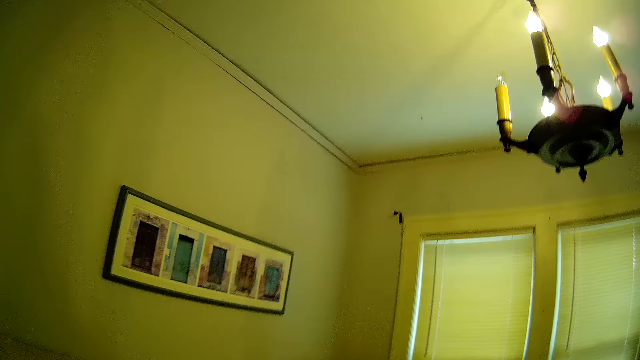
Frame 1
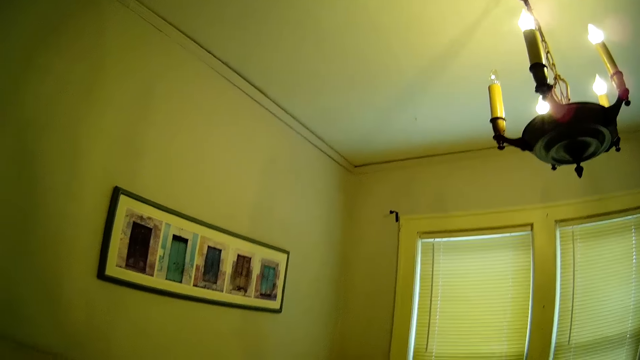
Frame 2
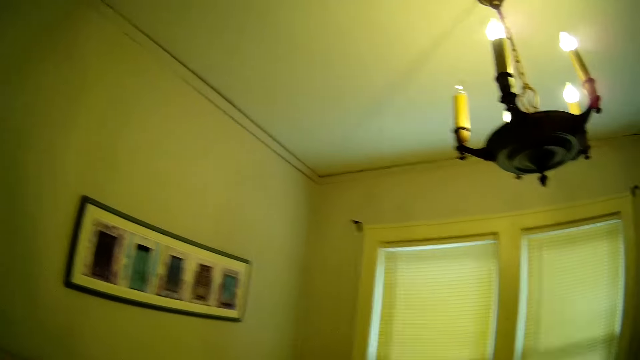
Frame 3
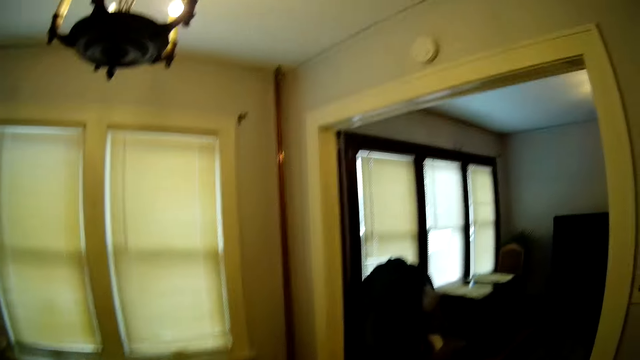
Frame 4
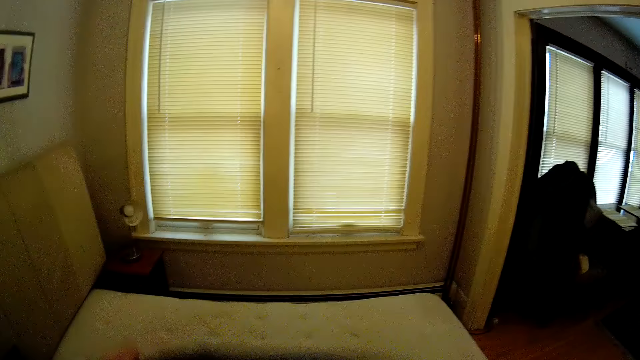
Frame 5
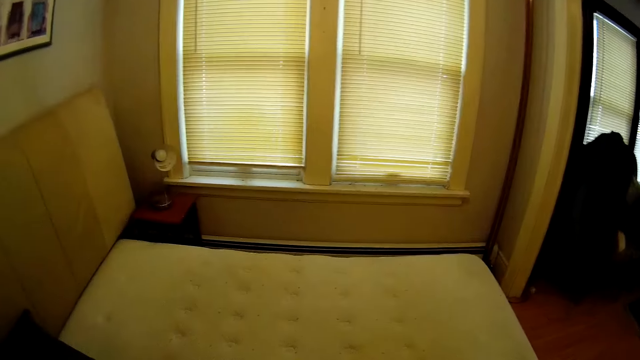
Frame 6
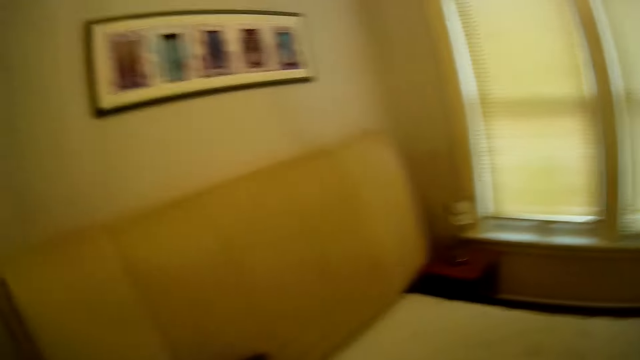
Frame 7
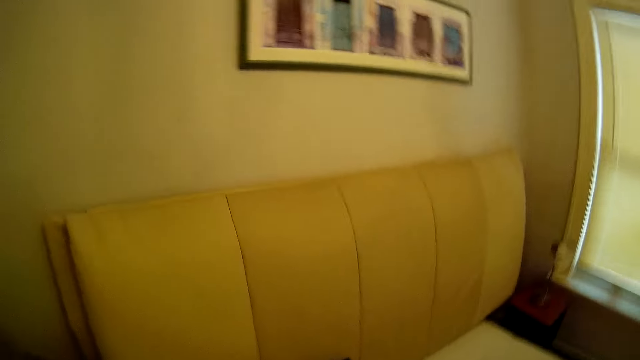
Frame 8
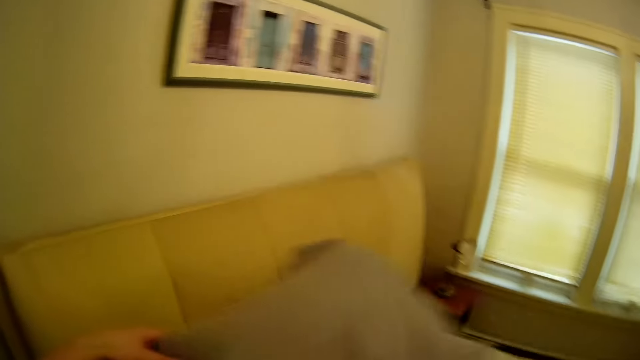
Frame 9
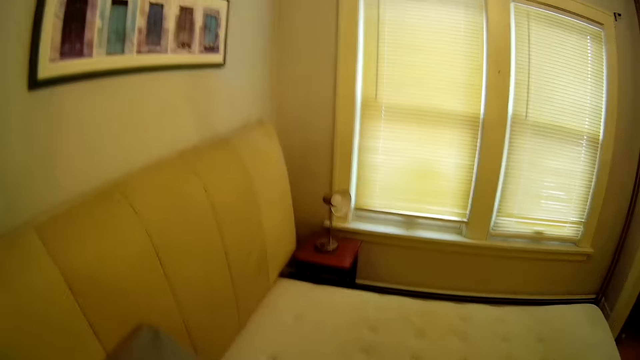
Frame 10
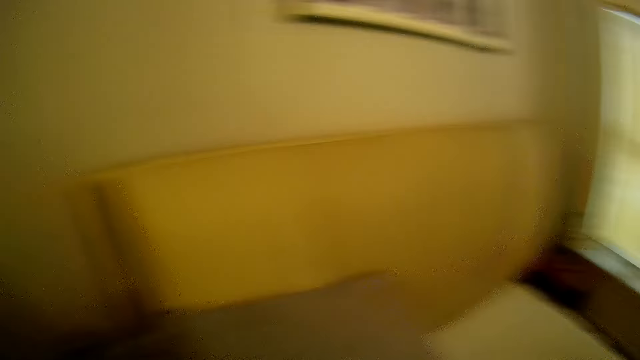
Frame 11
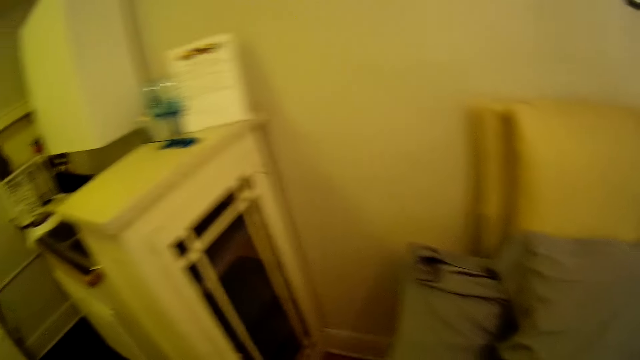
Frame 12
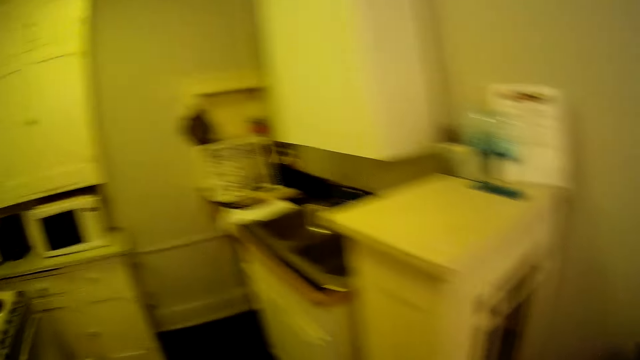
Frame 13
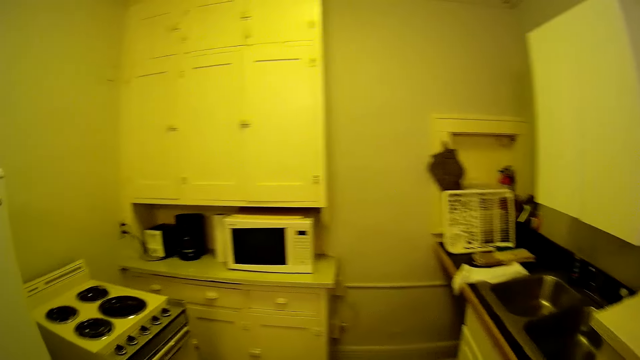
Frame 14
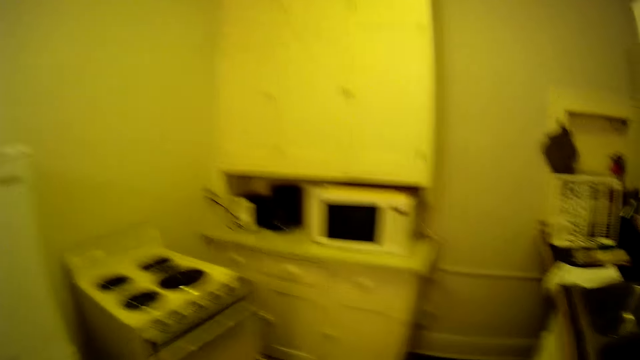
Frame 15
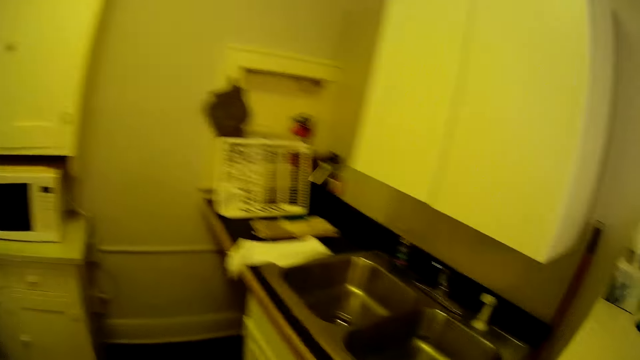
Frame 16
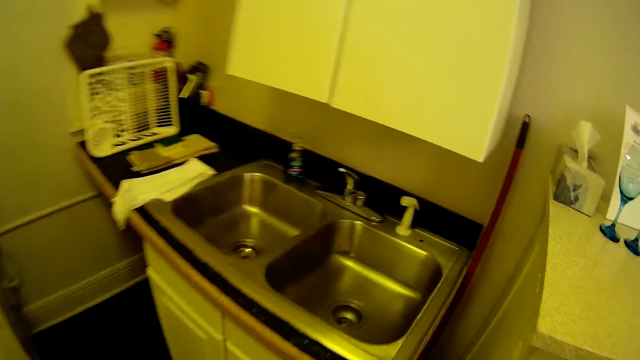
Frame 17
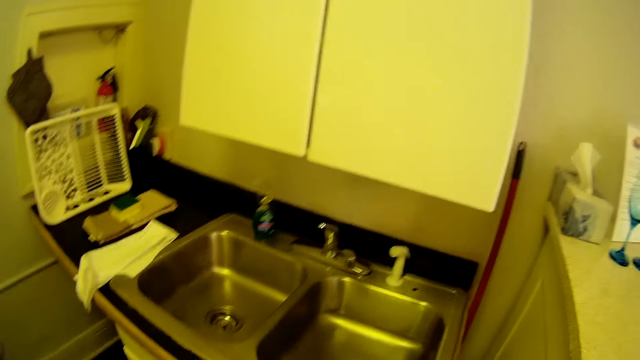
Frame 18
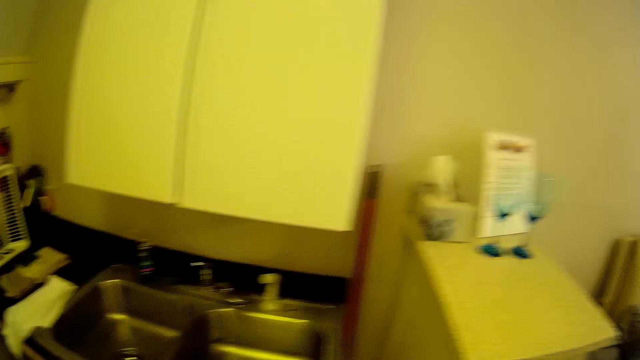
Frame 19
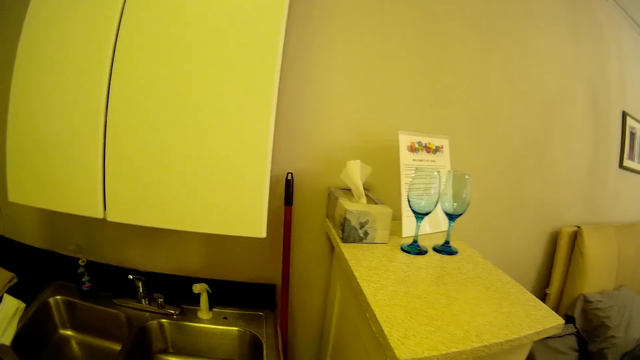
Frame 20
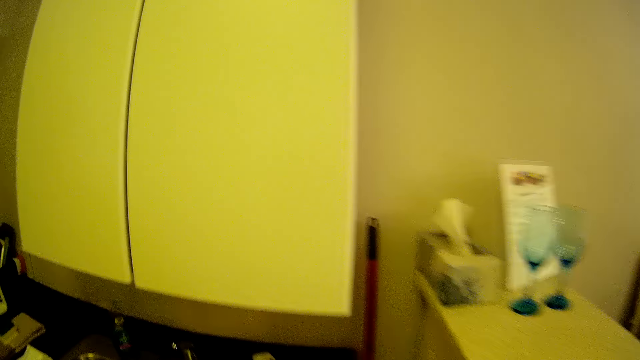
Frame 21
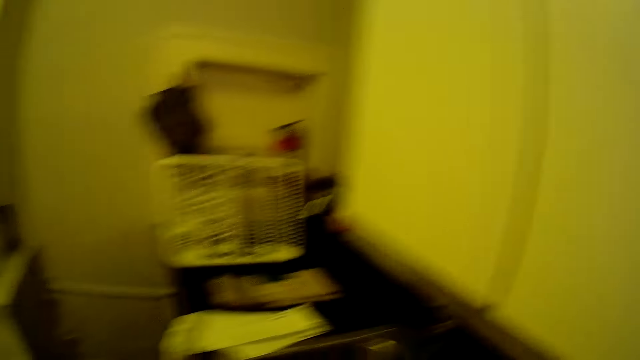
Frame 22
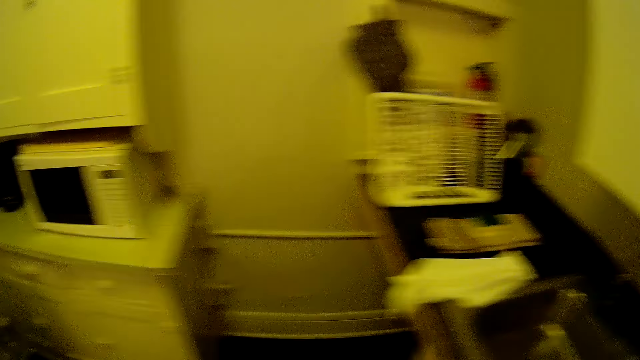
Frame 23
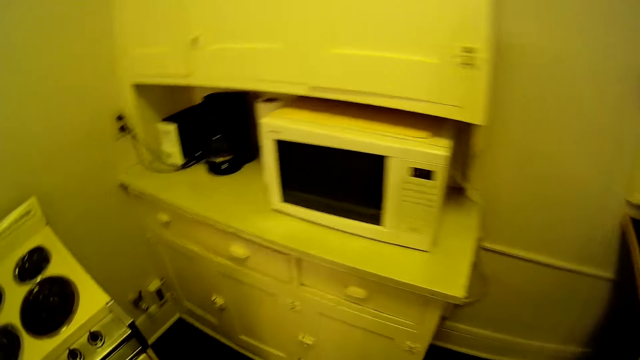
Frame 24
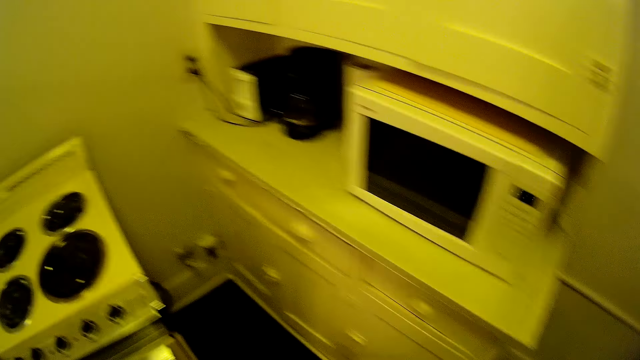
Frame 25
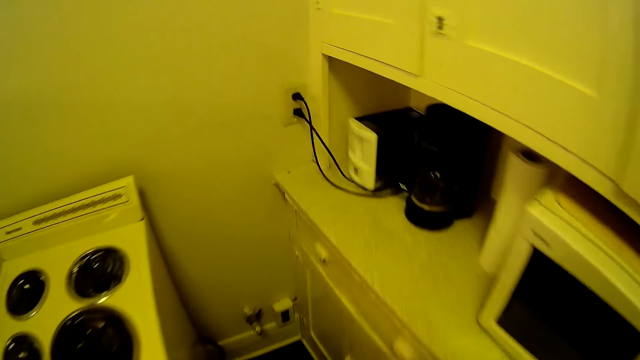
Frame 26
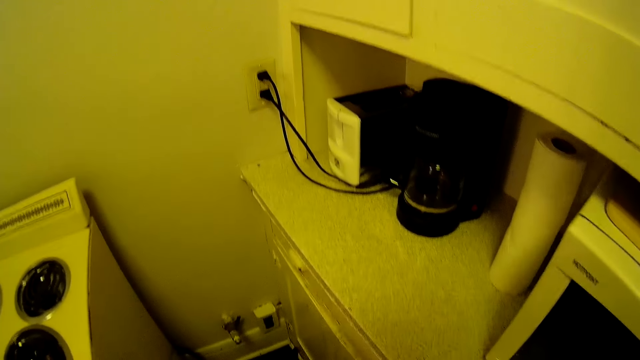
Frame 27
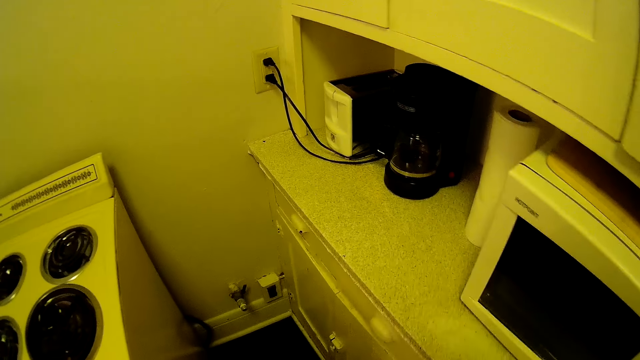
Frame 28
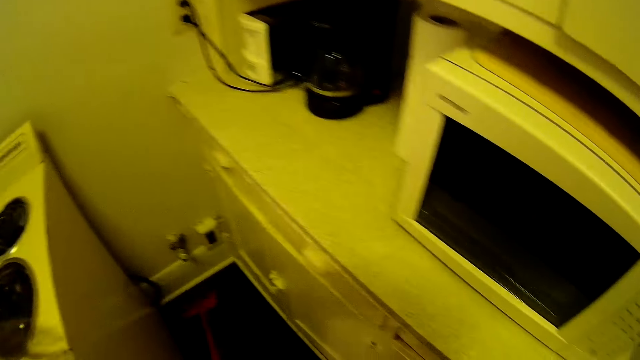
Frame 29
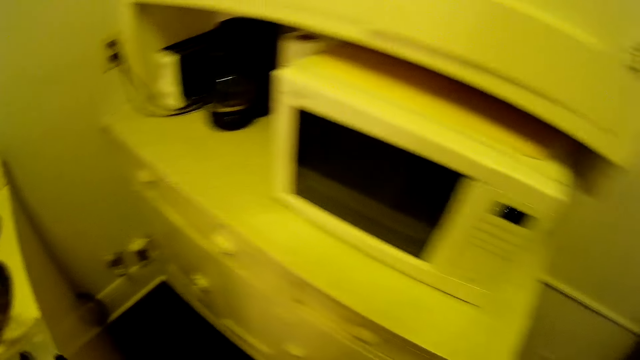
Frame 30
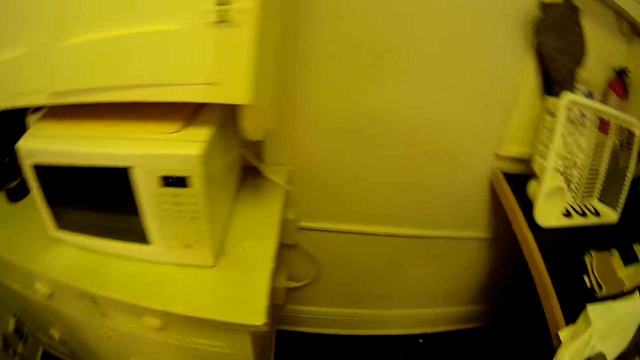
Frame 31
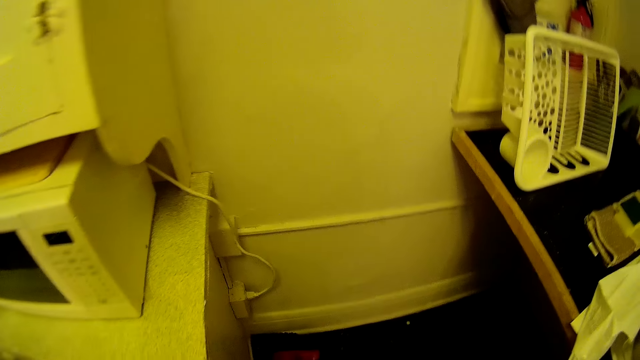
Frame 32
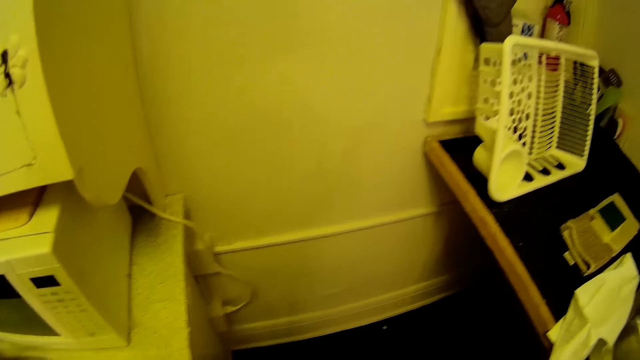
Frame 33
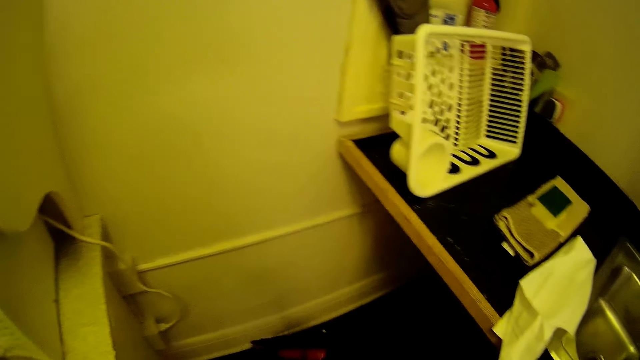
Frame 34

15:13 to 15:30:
The camera wearer puts the pillow in the case. They throw the pillow on the bed. They walk around the house. They turn around. They walk to the kitchen. They take a sweeping brush. They sweep the house.

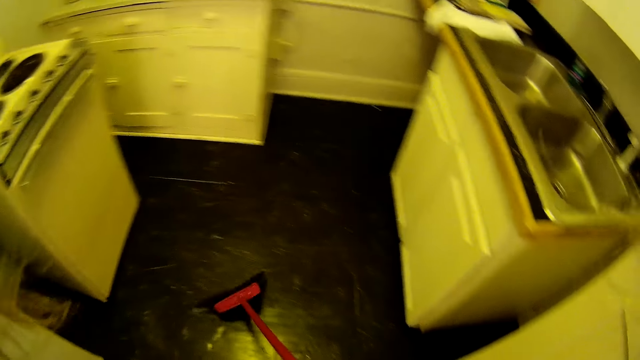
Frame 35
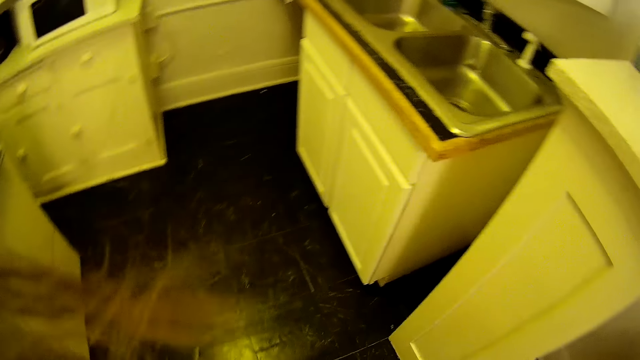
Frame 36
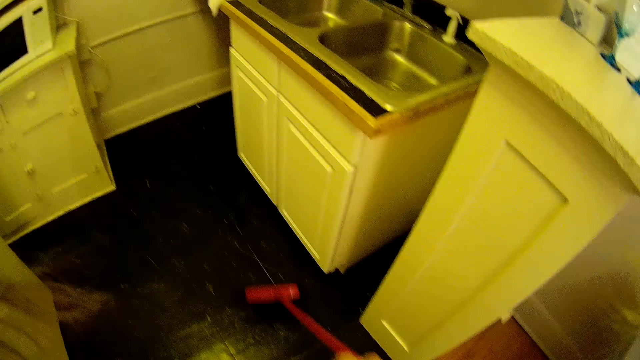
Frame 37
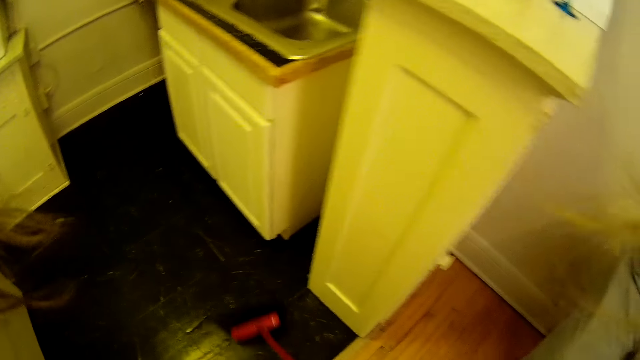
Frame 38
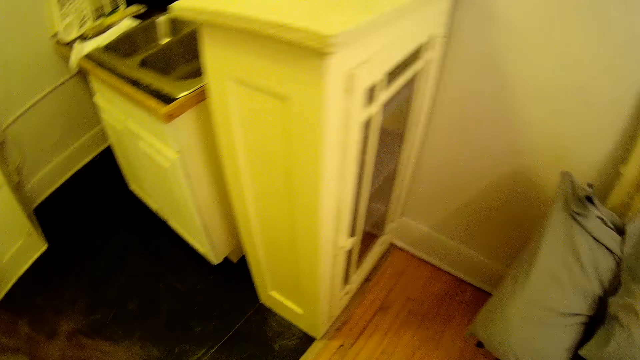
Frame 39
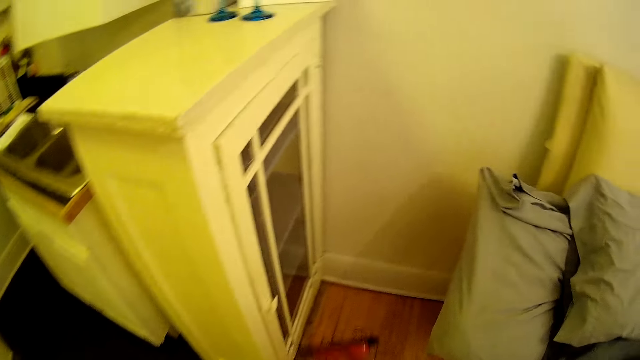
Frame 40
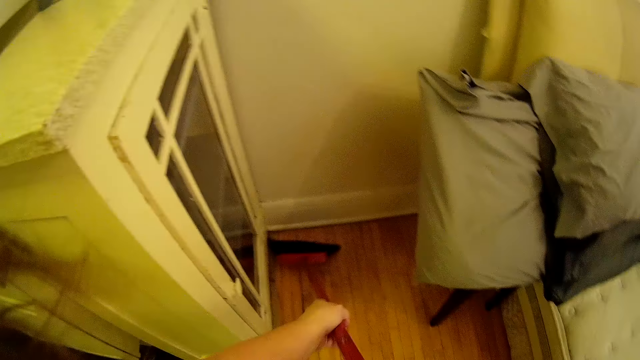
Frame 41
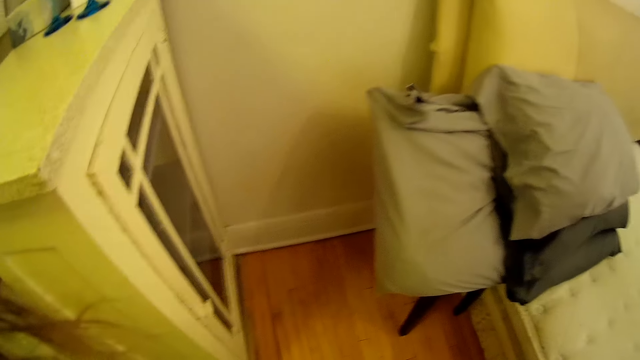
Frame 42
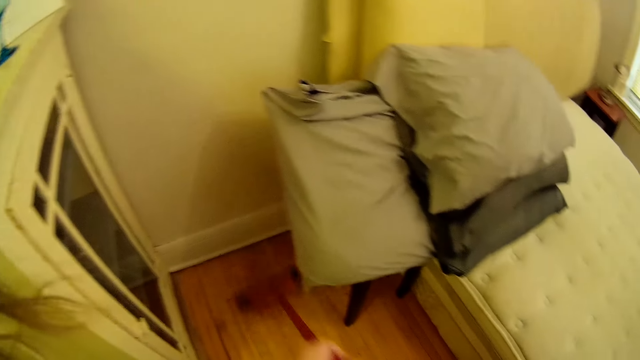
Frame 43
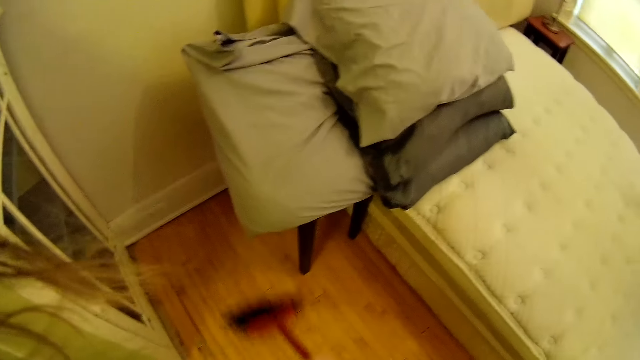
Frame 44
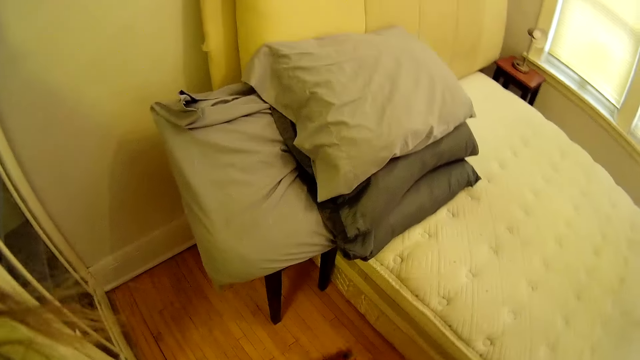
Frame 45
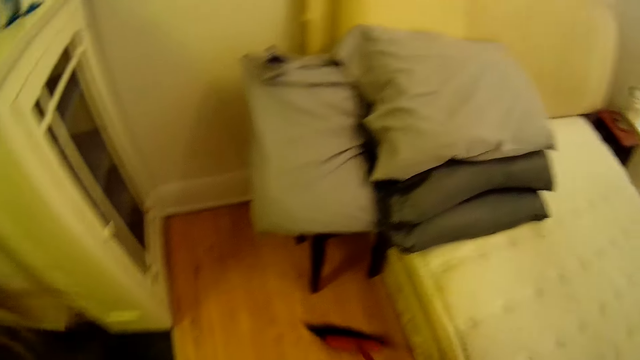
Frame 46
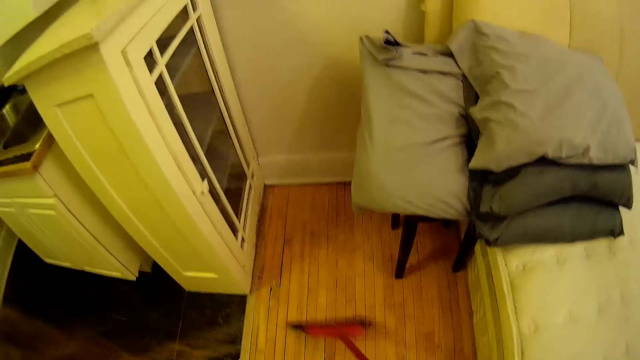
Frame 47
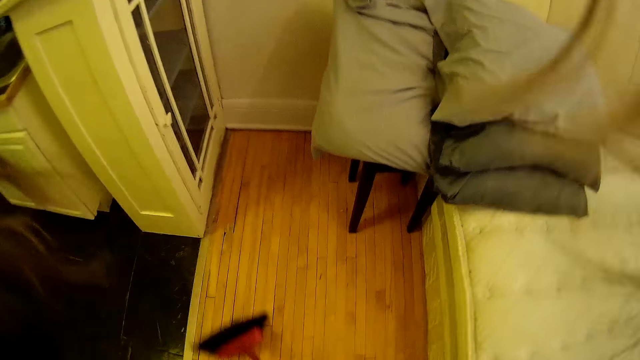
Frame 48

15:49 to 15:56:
The camera wearer sweeps around in the kitchen.
